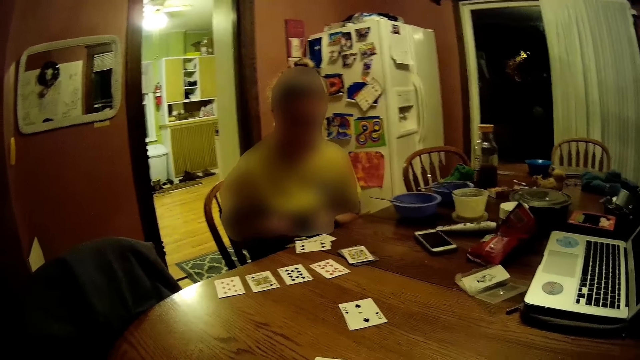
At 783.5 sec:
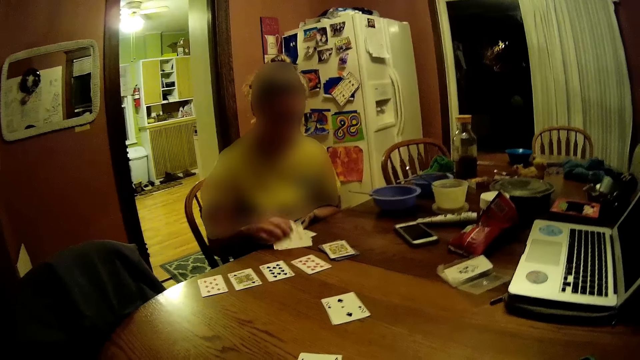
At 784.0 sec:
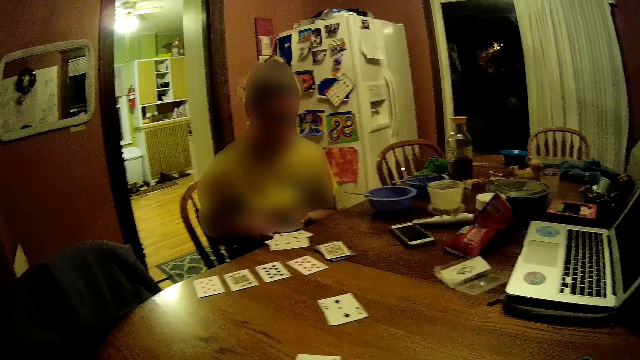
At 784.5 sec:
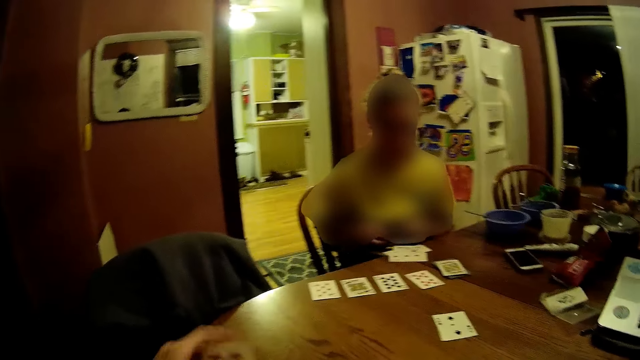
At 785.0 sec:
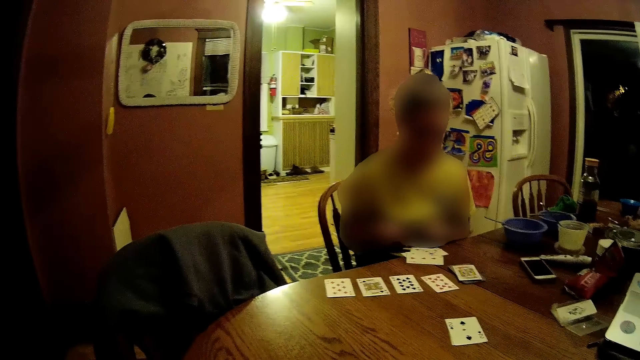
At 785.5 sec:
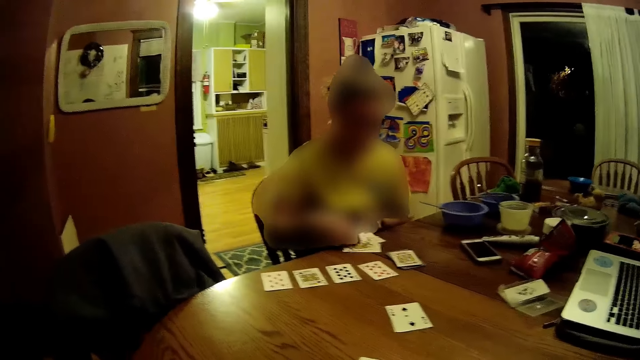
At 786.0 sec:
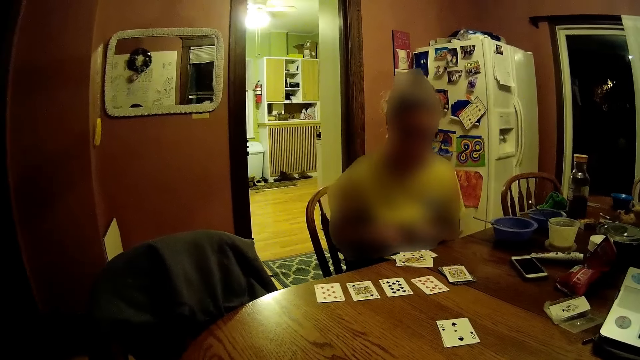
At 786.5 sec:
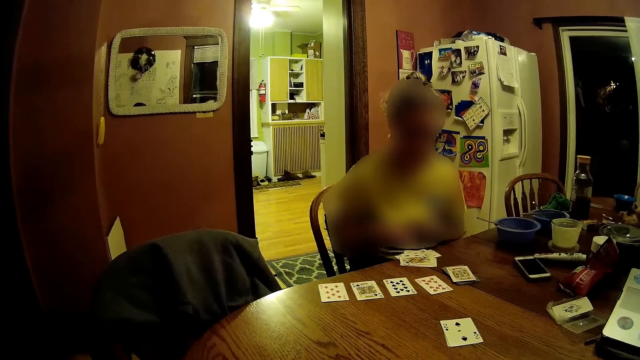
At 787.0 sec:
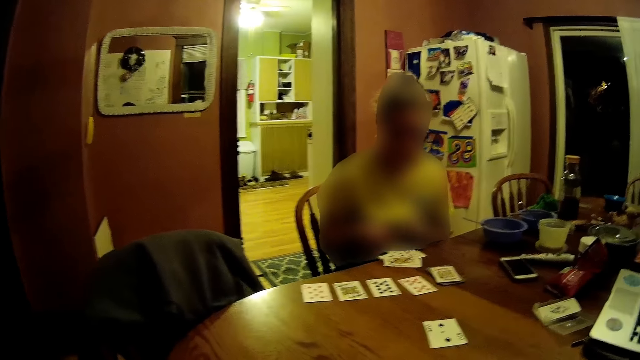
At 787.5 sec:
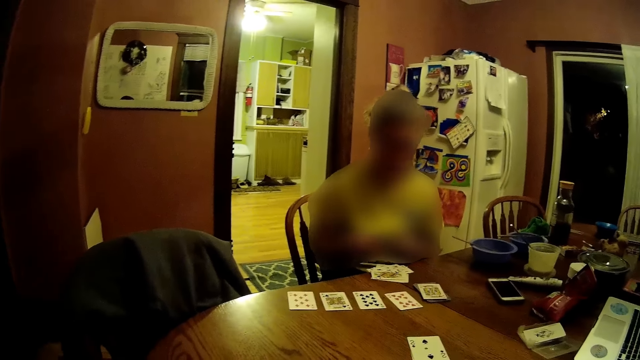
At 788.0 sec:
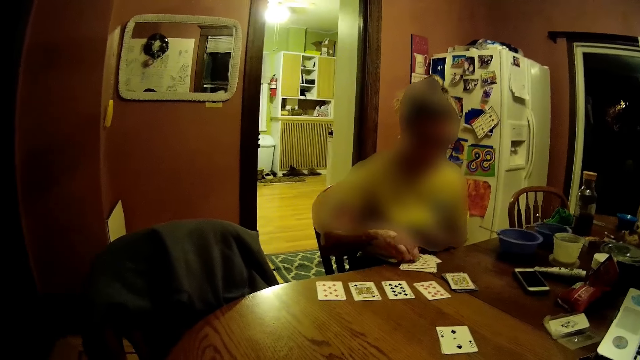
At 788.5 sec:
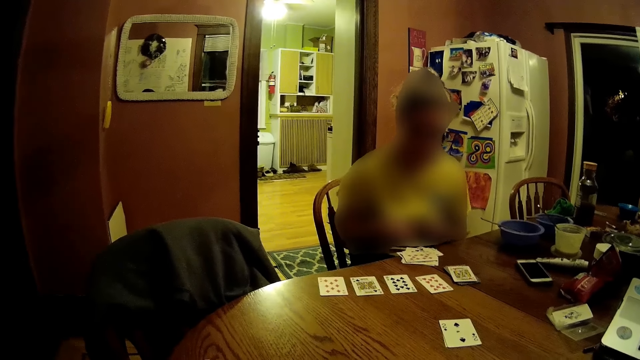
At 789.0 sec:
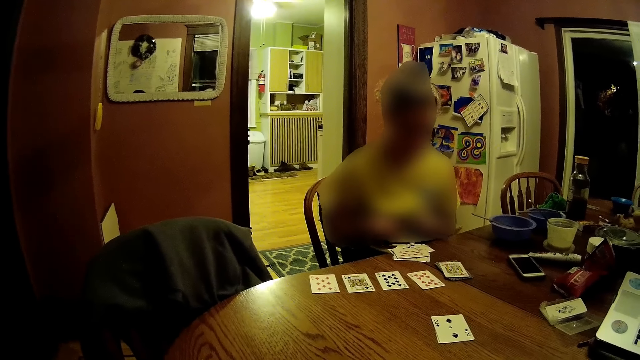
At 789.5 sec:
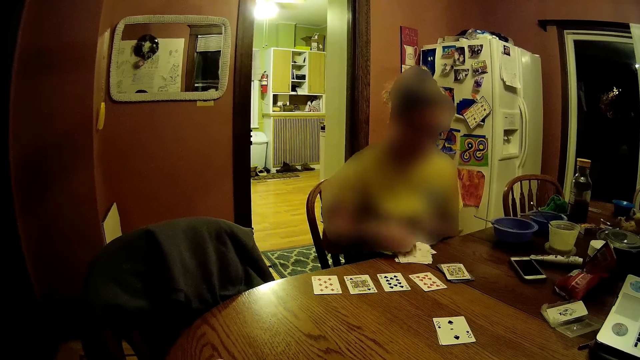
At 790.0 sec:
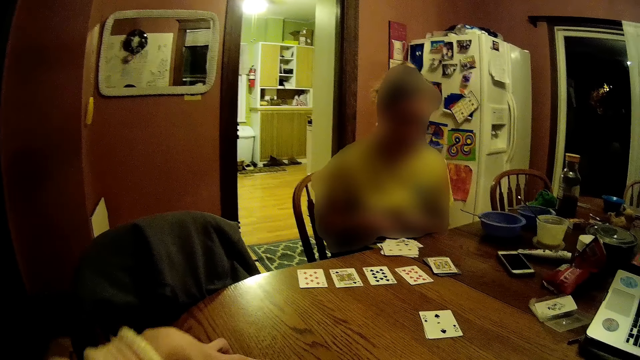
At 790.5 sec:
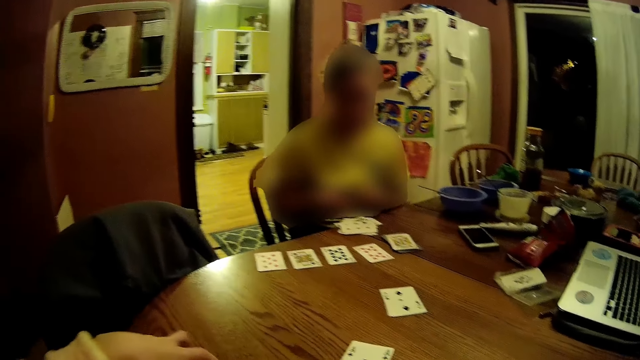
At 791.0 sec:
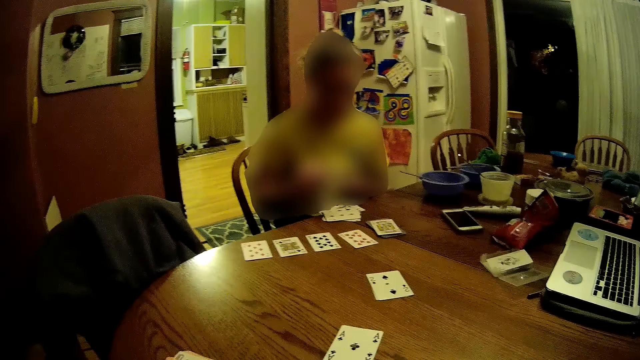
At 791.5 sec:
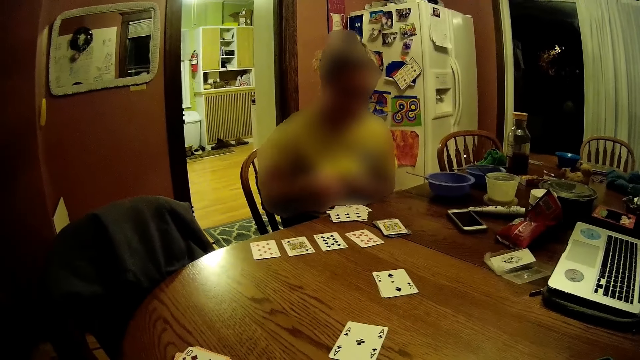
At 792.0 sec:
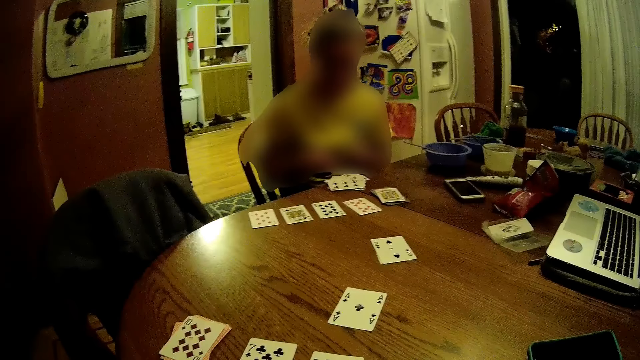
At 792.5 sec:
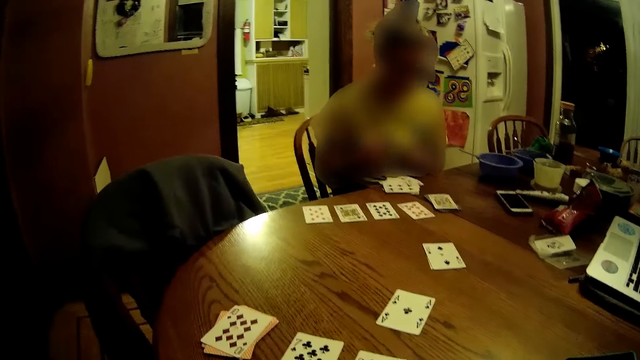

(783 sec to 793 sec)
A woman places a card on the table with her right hand. The woman places a card on the table with her right hand again. The camera wearer looks around. The woman places a card on the table with her right hand repeatedly.

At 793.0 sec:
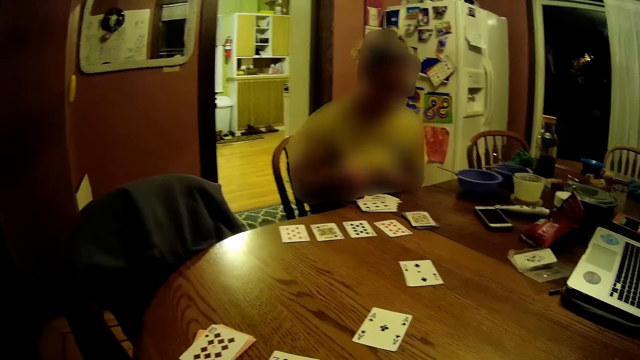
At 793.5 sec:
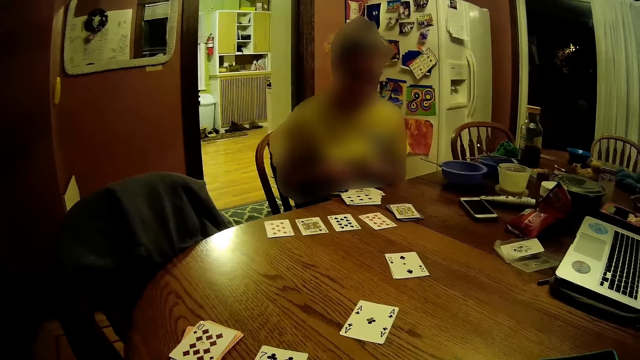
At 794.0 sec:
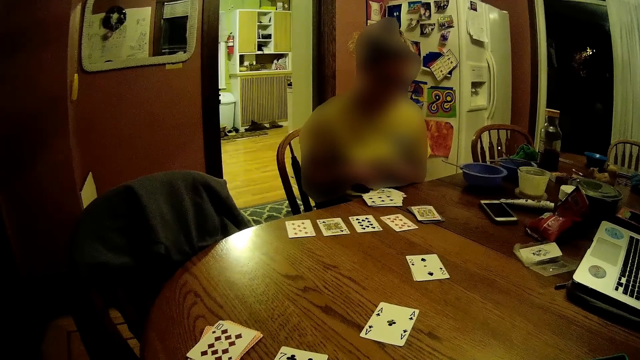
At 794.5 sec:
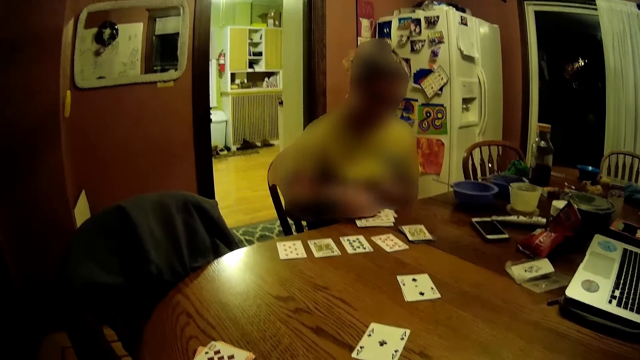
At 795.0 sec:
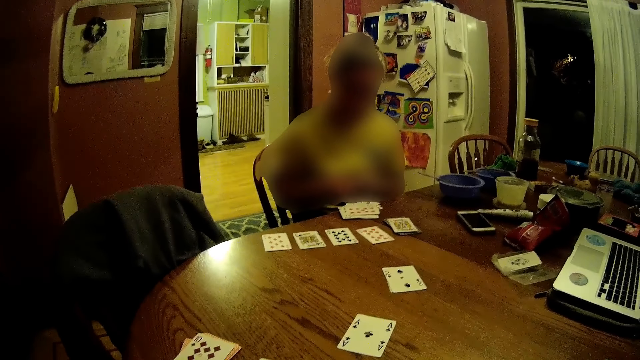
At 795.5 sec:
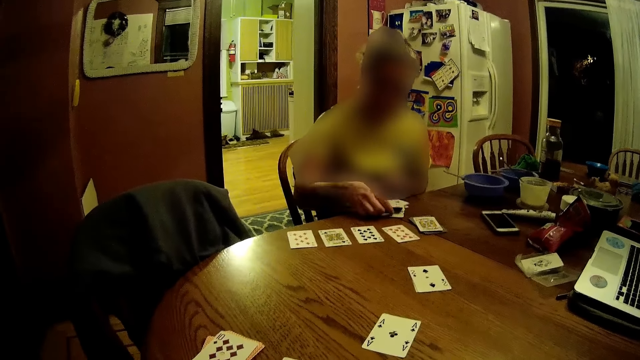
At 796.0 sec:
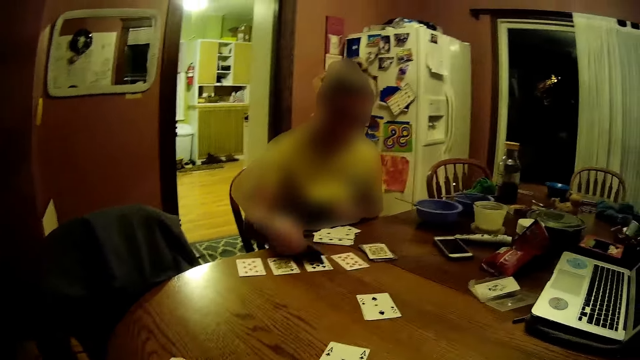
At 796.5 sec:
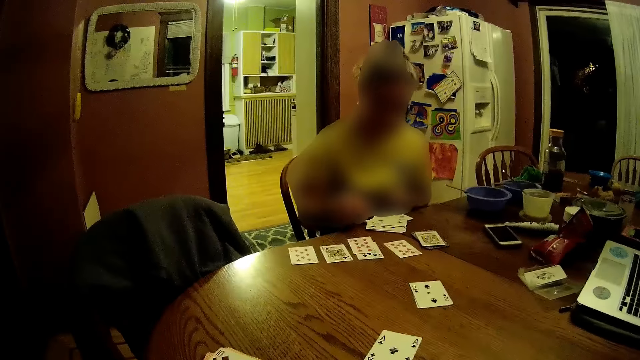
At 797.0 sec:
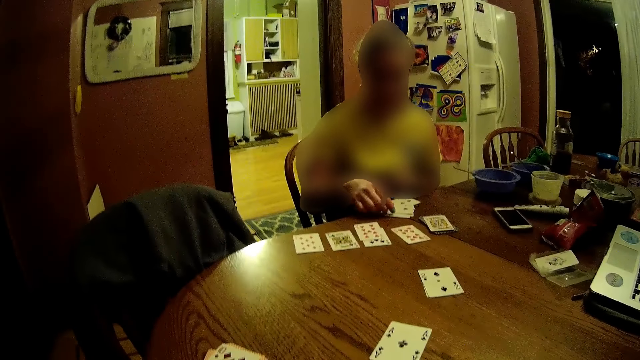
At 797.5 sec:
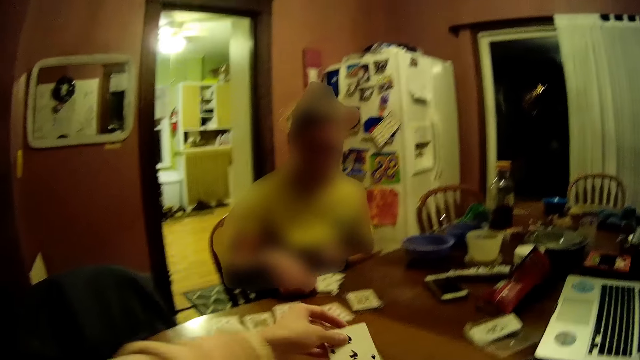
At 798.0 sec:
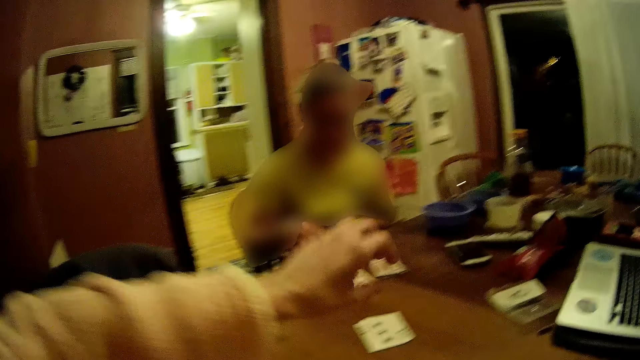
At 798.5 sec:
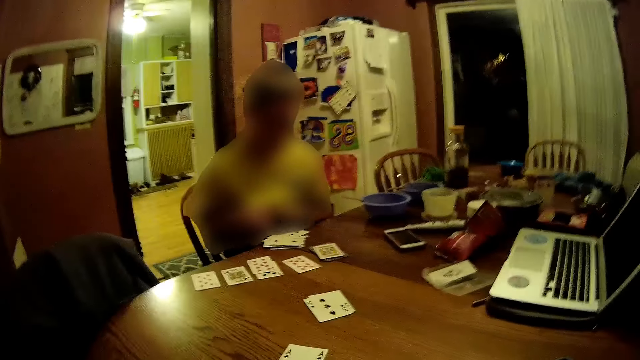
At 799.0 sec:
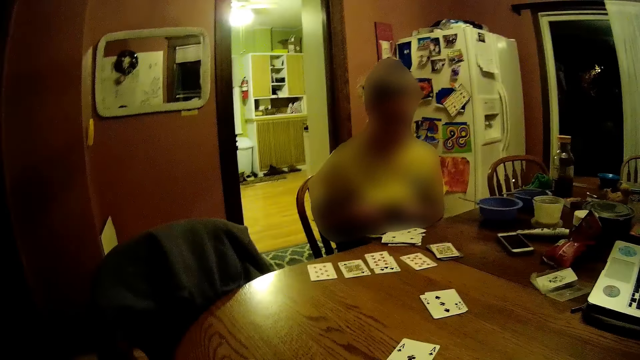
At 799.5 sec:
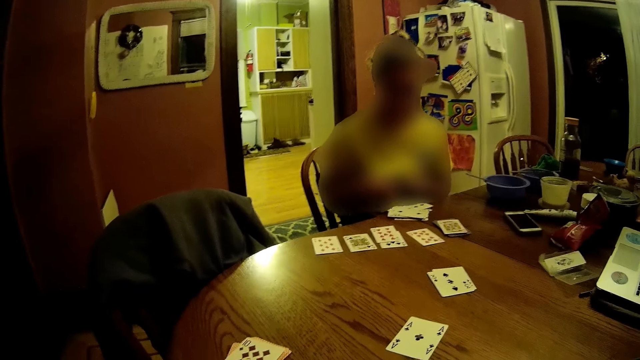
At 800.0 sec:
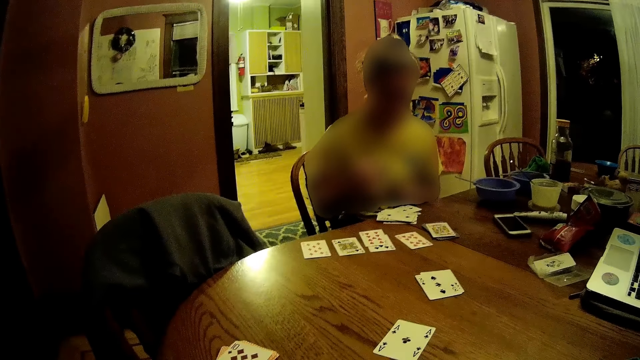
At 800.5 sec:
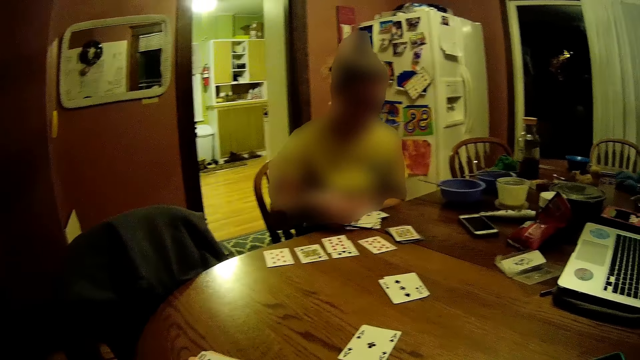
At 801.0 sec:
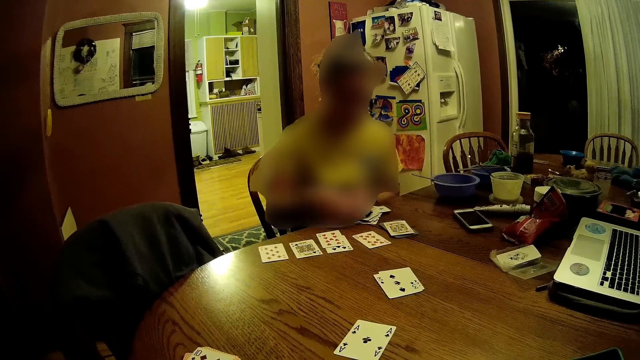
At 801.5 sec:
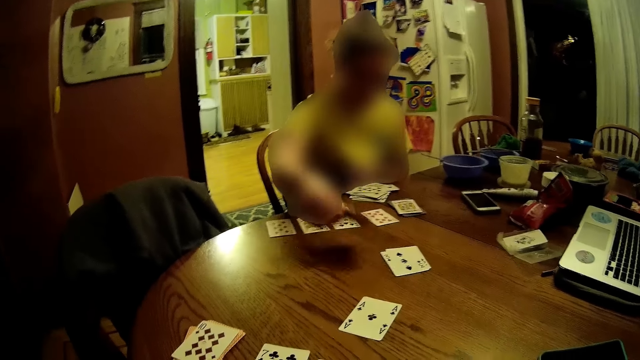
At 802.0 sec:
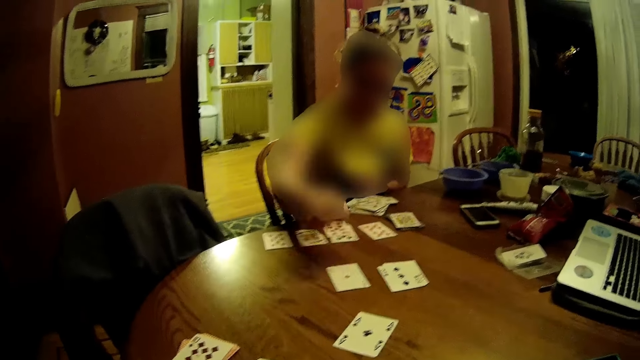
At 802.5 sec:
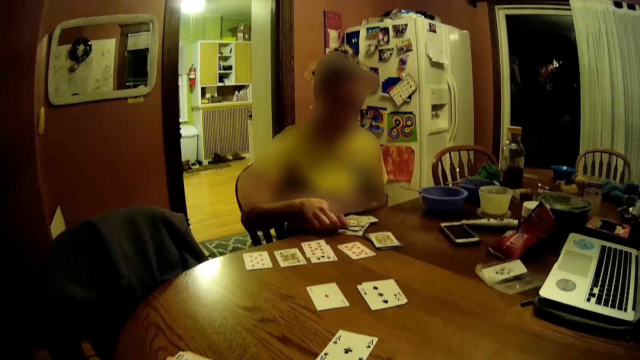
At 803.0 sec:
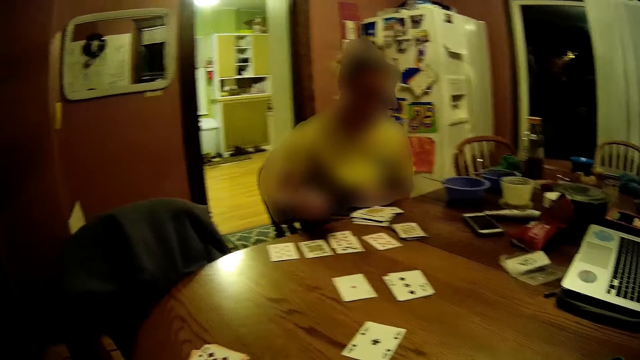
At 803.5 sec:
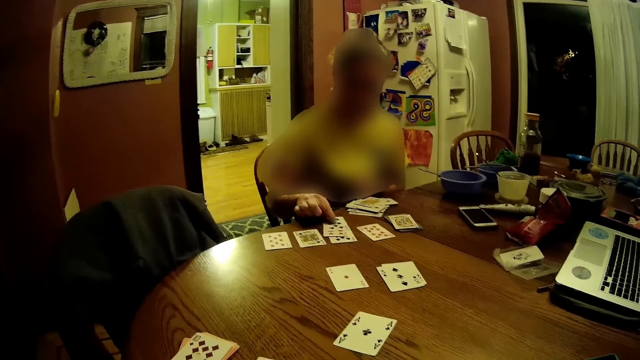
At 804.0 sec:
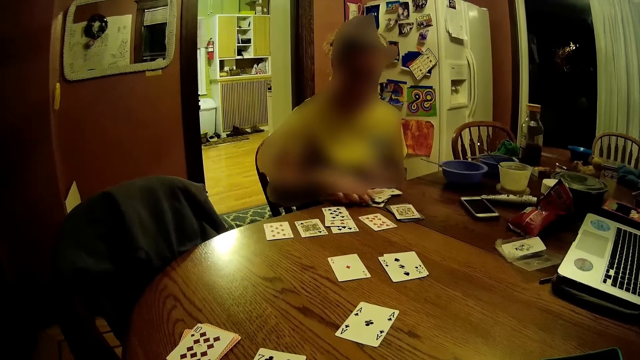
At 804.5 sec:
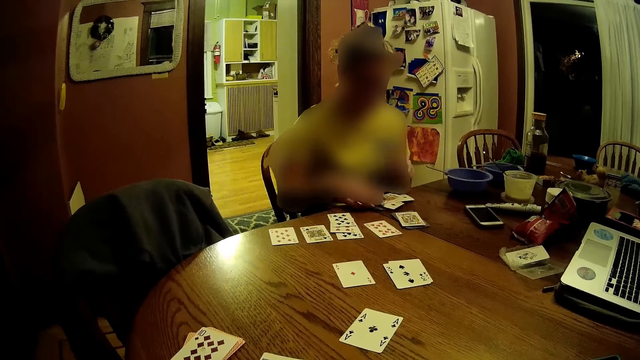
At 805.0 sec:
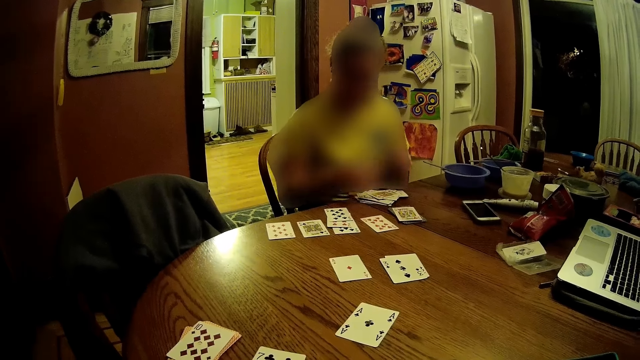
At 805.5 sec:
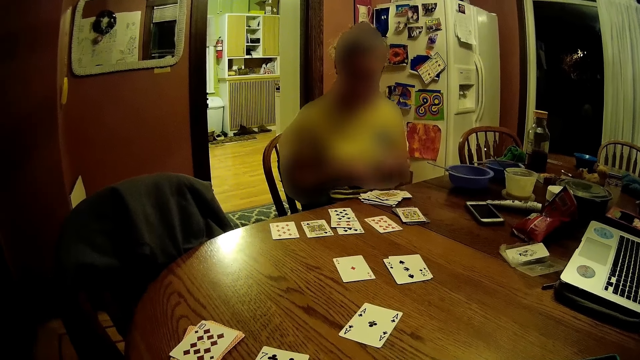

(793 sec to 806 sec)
The camera wearer looks around. A woman places a card on the table with her right hand. The woman places a card on the table with her right hand again. The woman picks a card from a deck of cards on the table with her right hand, places the card on the table with her right hand, and touches a card on the deck of cards on the table with her right hand. The camera wearer places a card on the table with her left hand. She plays a card game. The woman places a card on the table with her right hand, picks a card from the deck of cards on the table with her right hand, and places the card on the table with her right hand. The woman plays a card game. The woman picks a card from the deck of cards on the table with her right hand, places the card on the table with her right hand, and arranges the cards on the table with both hands.
